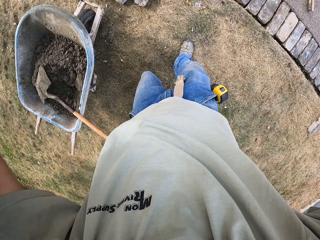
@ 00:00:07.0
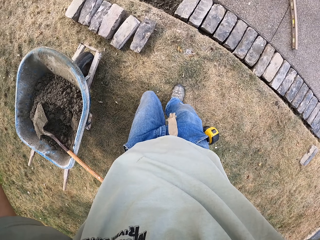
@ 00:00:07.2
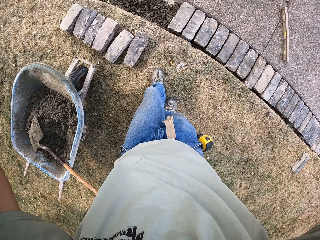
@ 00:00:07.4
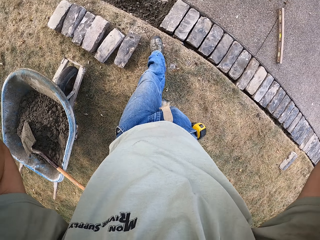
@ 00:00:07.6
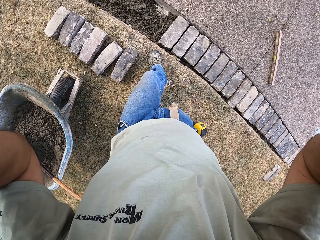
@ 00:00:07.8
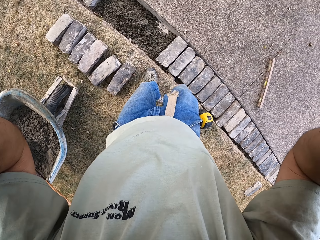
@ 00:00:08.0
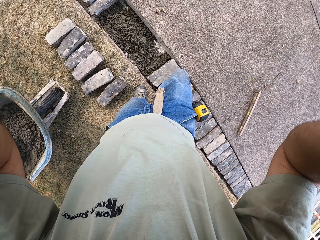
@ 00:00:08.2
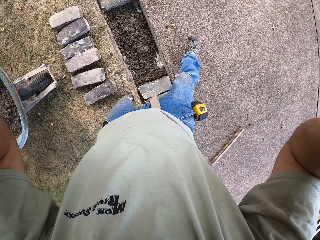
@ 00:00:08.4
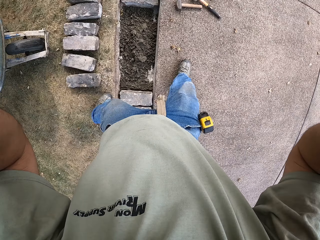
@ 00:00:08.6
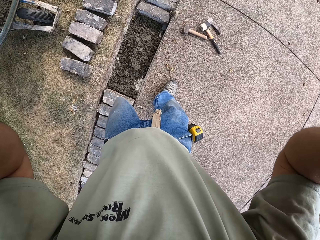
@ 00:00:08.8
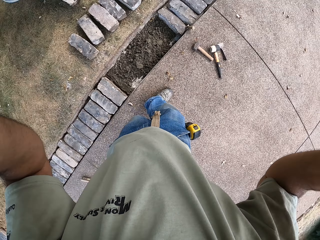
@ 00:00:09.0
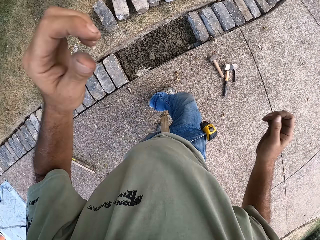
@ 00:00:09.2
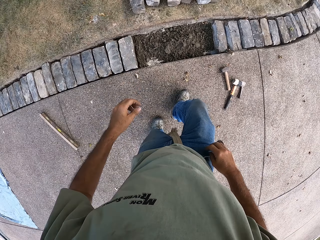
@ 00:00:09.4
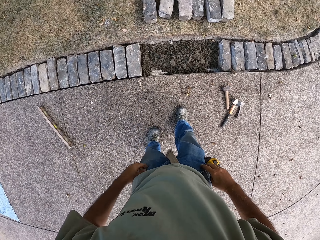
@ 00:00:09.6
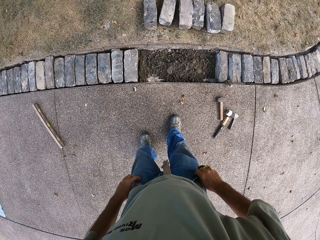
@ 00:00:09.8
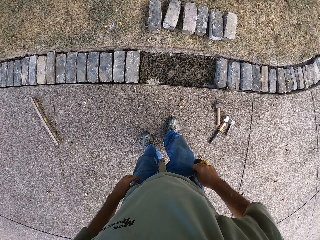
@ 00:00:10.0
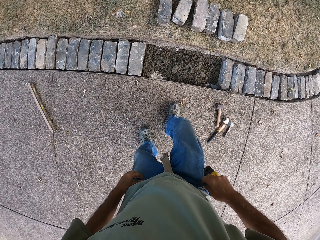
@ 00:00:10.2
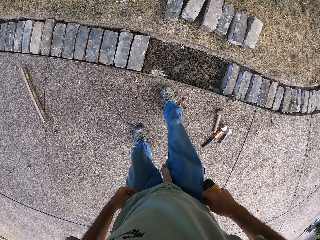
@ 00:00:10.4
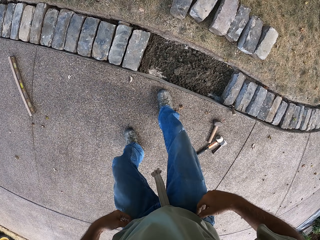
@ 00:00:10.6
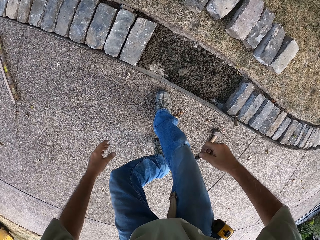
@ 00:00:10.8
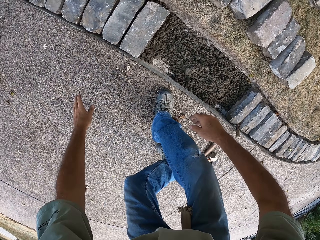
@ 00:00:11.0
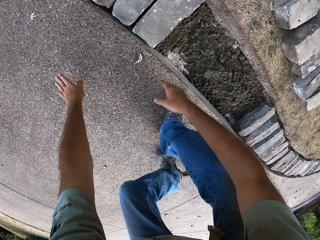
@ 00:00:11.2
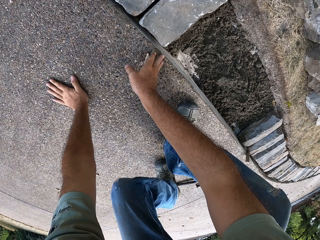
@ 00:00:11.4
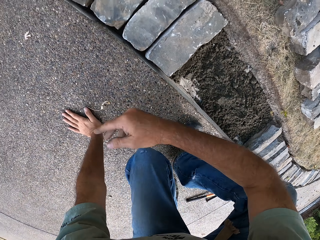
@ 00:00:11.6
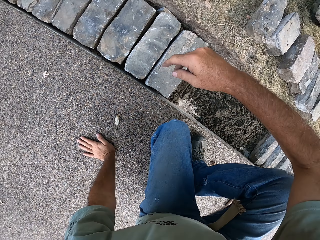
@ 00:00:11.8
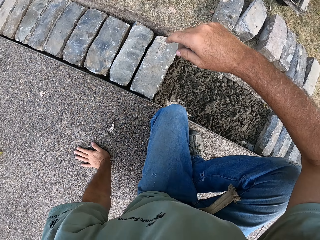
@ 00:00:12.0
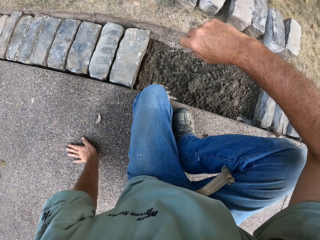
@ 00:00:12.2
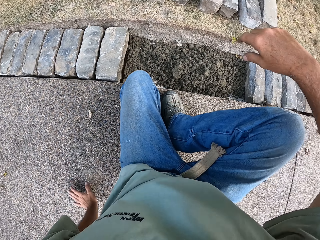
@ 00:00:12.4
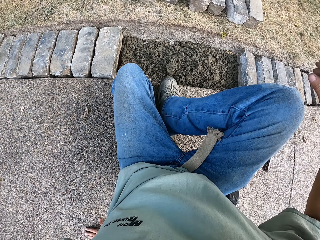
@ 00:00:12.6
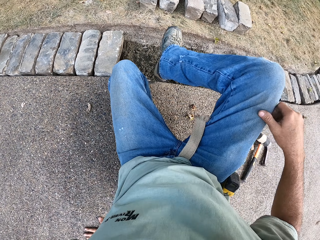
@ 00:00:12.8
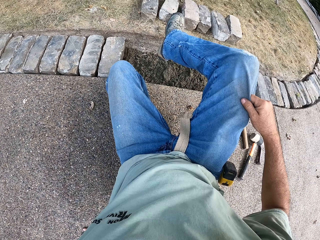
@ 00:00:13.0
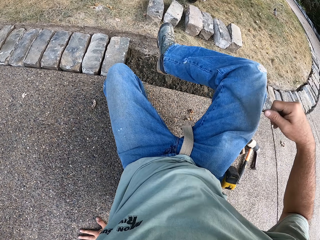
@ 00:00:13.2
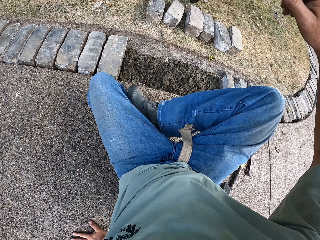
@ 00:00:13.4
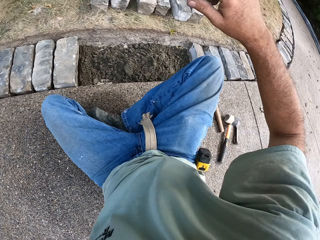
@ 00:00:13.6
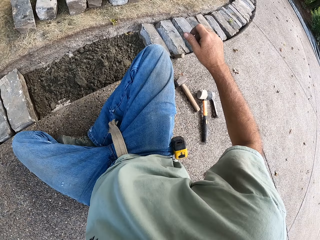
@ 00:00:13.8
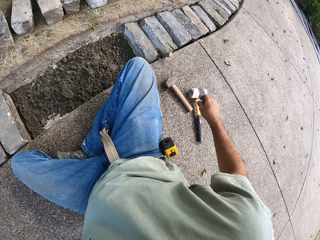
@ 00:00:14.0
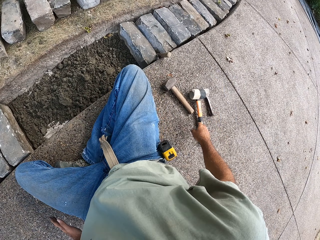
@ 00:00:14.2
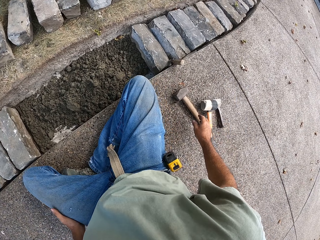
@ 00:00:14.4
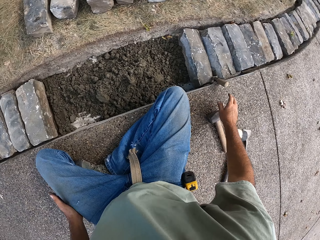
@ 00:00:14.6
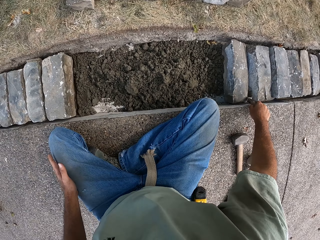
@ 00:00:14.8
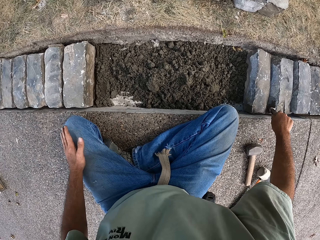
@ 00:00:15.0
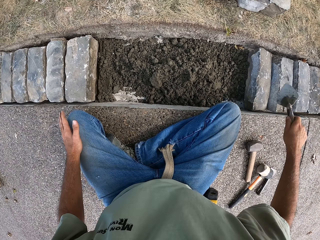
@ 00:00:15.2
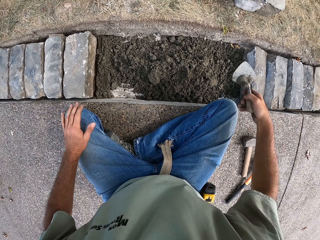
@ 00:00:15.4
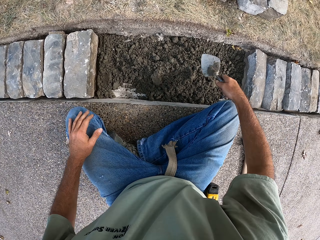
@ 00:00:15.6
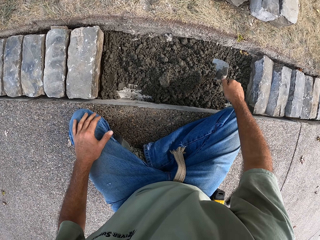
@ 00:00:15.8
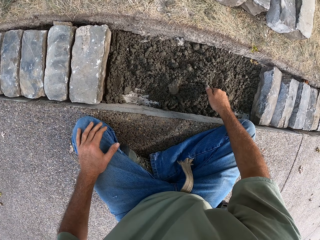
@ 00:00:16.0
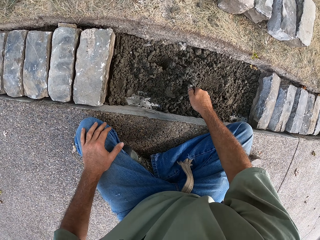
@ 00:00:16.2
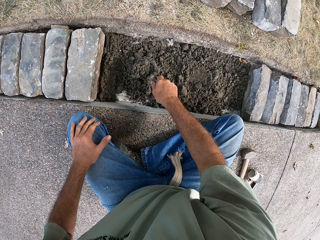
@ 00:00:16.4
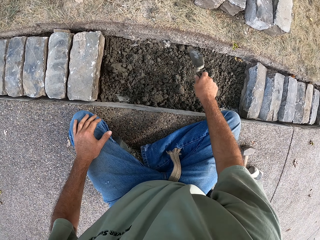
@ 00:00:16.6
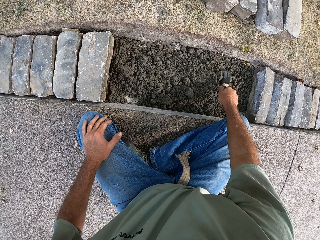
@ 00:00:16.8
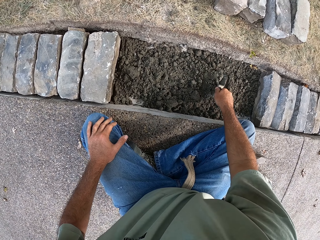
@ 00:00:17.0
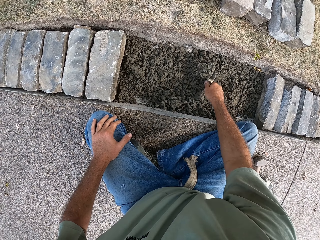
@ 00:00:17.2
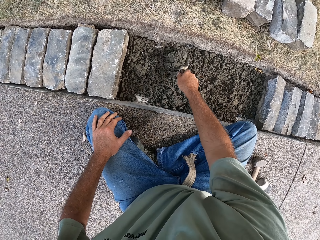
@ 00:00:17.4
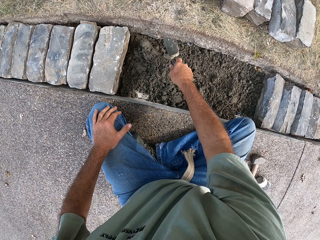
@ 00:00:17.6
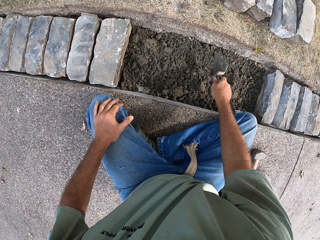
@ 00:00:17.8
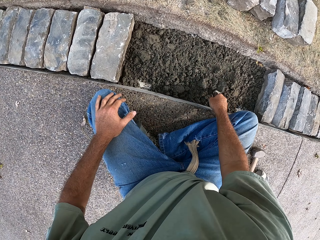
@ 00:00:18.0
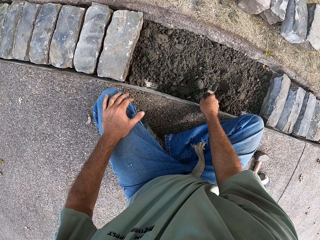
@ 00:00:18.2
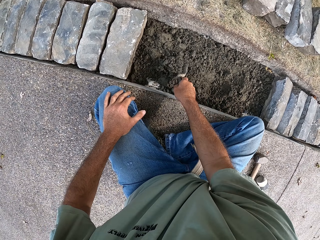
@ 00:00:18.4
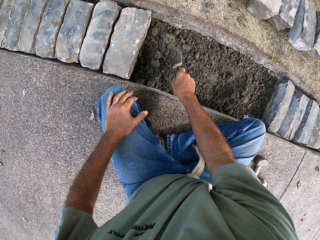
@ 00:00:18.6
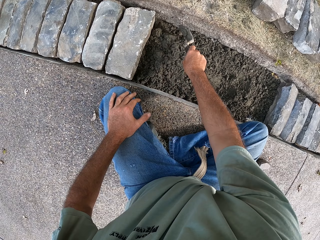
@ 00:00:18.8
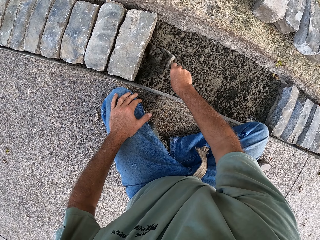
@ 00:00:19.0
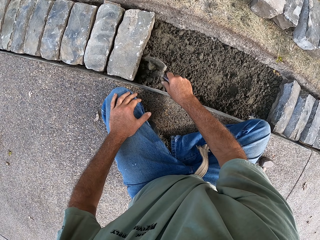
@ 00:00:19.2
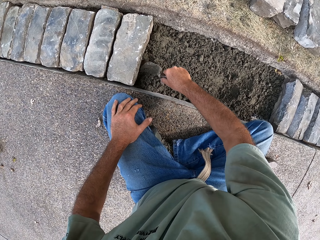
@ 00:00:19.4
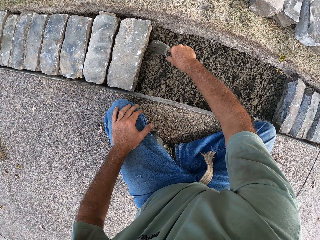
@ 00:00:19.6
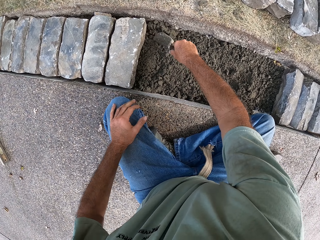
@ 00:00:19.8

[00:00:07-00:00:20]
The camera wearer moves around. He sits on the ground. He picks up a trowel with his right hand. He flattens the concrete with the trowel.

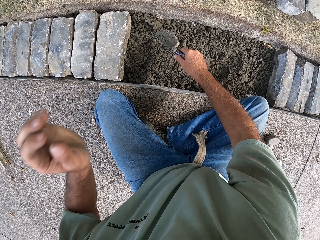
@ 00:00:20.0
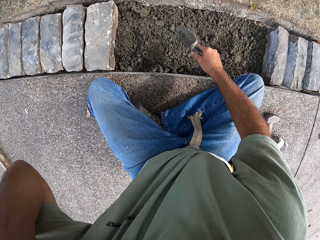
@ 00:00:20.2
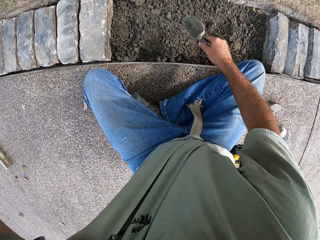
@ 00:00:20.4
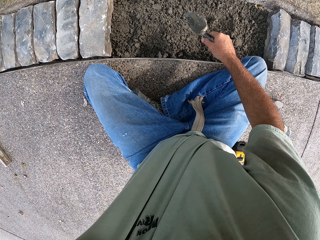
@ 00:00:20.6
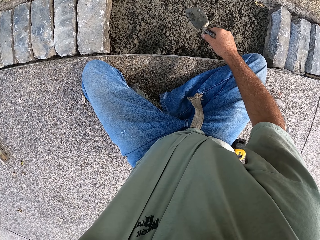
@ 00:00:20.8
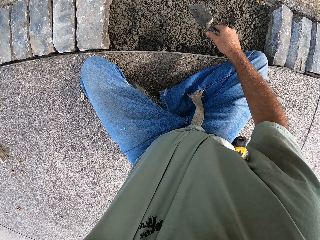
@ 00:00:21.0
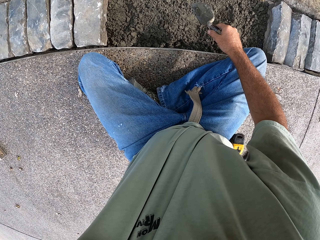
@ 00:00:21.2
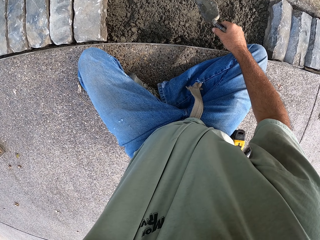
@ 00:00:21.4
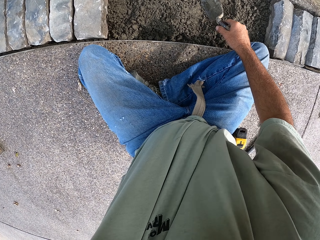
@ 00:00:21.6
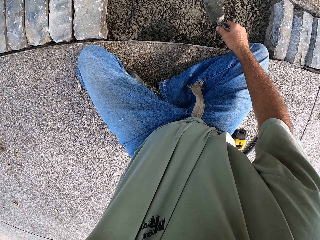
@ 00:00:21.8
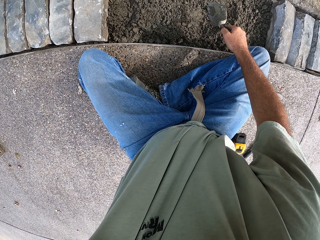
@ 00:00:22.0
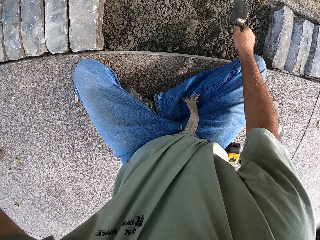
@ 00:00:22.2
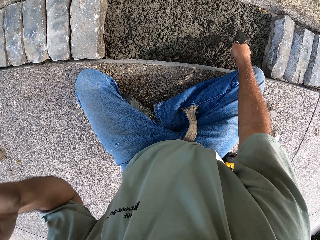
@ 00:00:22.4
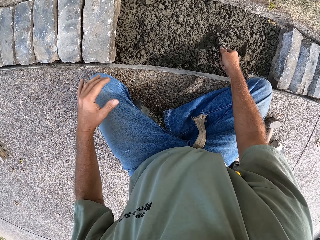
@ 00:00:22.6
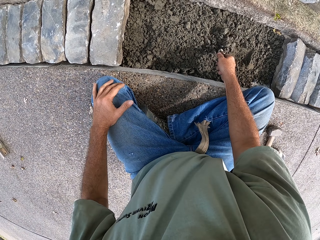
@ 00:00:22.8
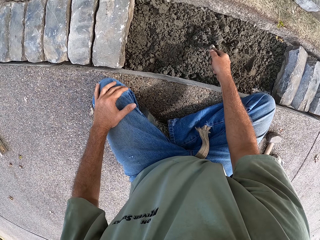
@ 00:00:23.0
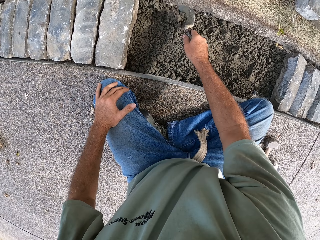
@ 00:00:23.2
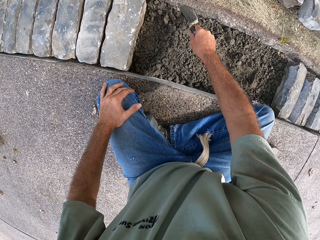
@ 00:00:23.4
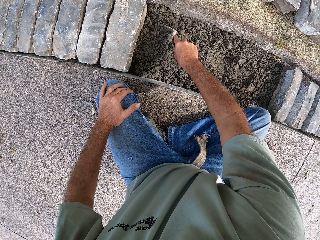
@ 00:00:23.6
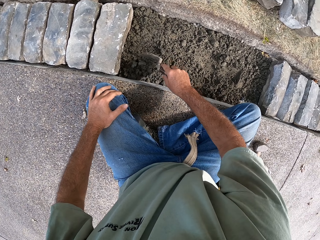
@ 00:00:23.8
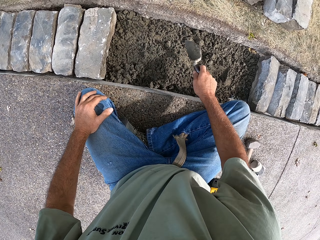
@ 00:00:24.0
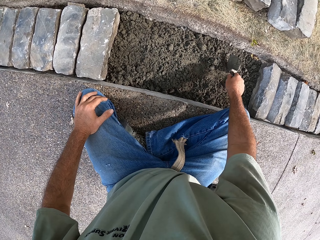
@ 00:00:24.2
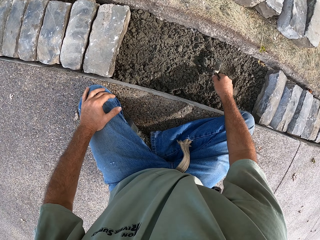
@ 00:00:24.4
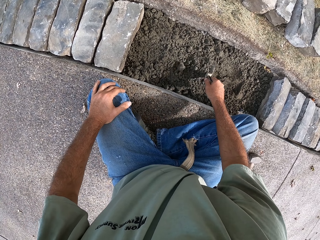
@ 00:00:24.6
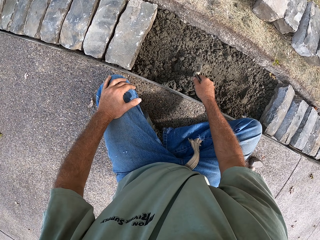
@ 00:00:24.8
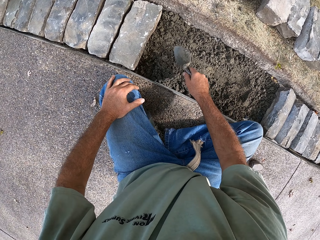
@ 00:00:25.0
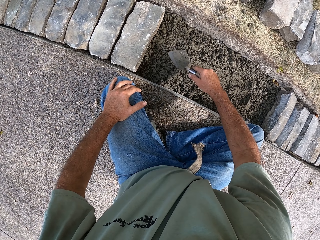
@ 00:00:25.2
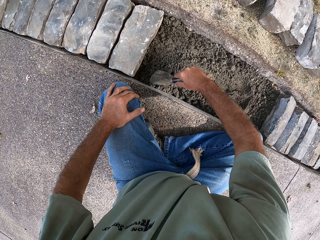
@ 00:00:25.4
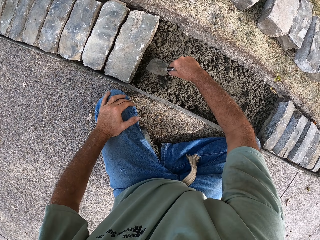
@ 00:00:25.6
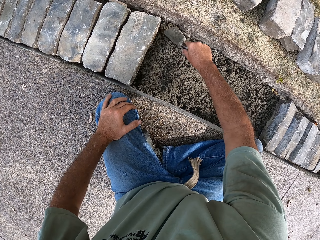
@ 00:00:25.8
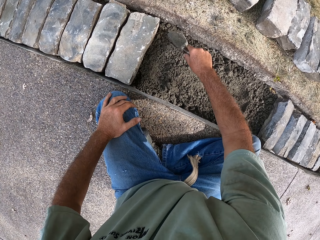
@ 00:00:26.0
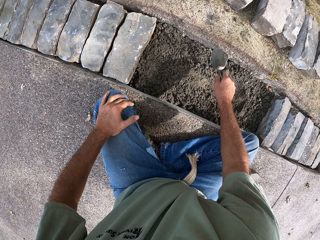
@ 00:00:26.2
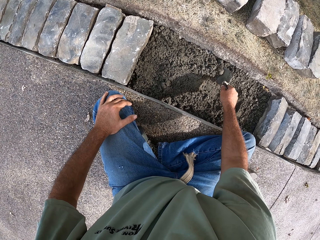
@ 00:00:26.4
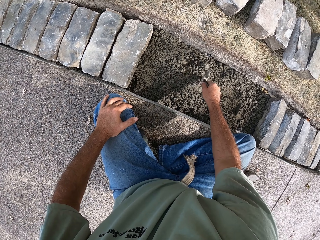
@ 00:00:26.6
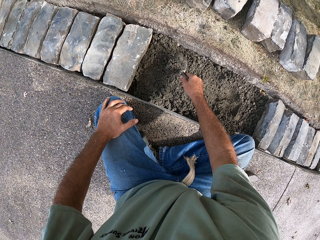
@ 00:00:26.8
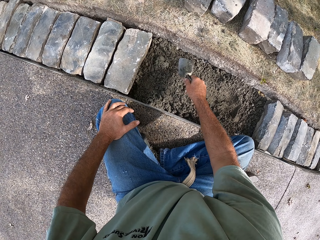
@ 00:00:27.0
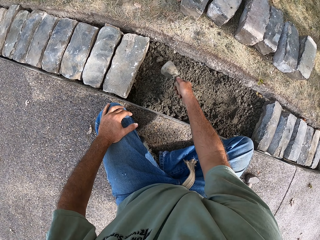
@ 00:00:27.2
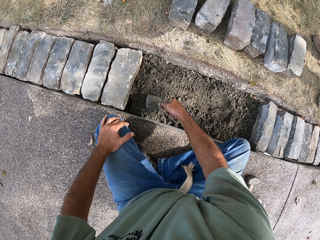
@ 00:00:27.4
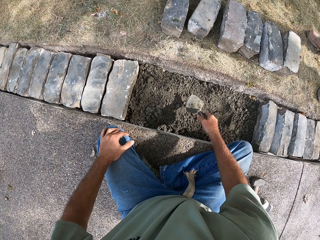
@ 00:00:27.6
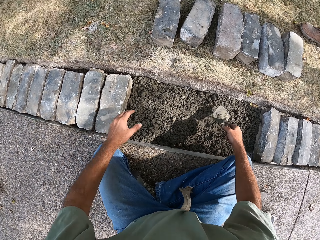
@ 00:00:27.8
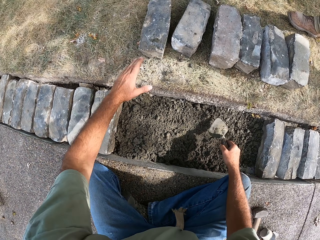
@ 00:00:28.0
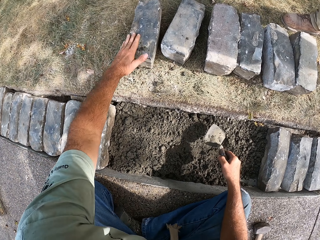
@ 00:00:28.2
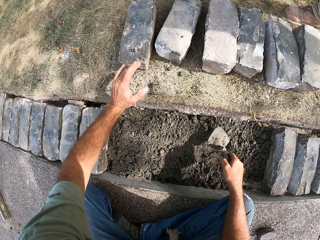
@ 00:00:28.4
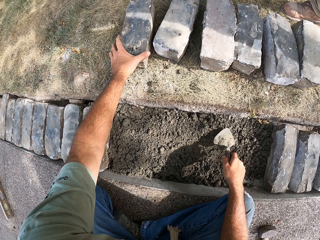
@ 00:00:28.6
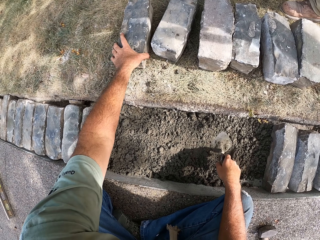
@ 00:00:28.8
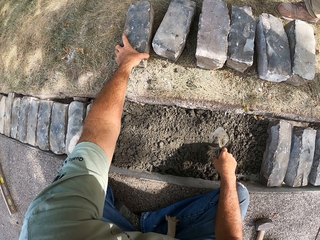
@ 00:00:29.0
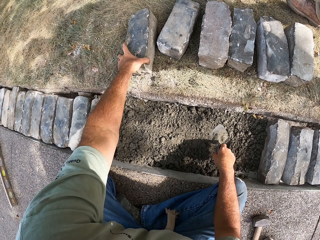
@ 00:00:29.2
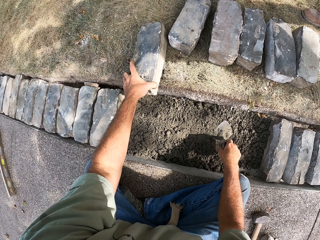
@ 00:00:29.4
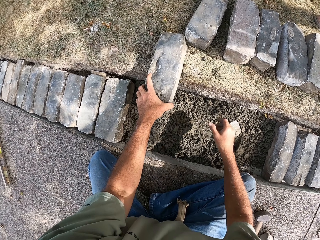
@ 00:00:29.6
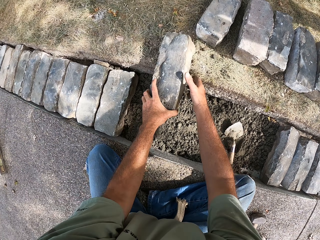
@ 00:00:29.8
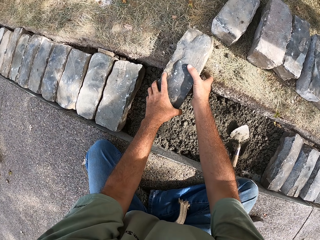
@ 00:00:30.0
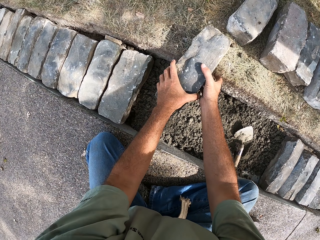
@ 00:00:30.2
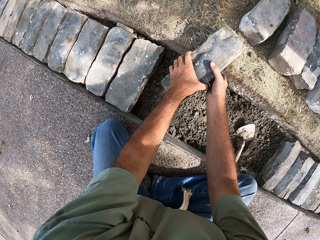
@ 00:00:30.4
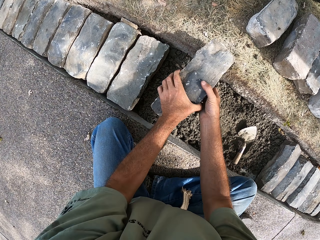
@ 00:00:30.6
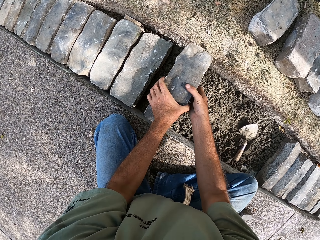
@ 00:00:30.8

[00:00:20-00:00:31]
The camera wearer adjusts the camera with his left hand. He flattens the concrete with the trowel. He stretches for the brick. He picks up a block with his left hand.
